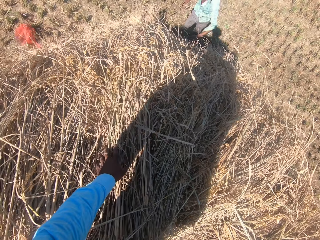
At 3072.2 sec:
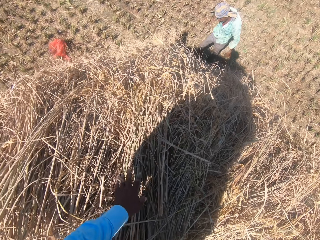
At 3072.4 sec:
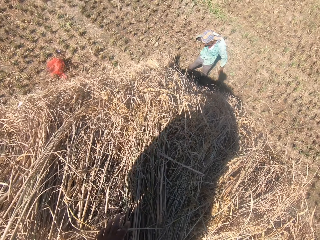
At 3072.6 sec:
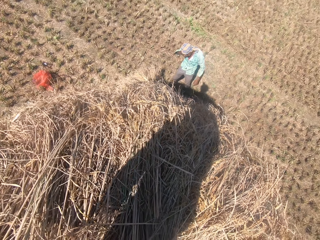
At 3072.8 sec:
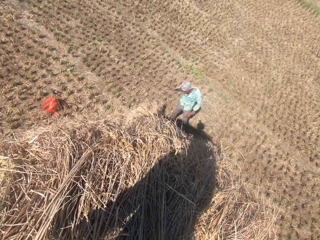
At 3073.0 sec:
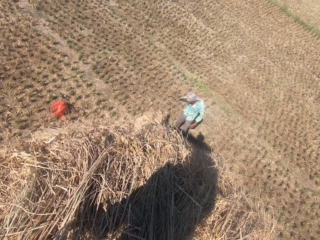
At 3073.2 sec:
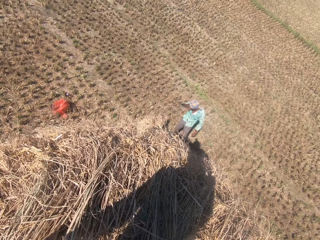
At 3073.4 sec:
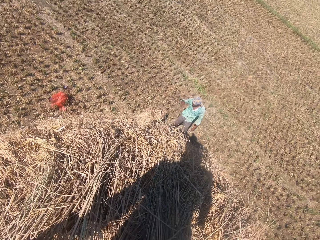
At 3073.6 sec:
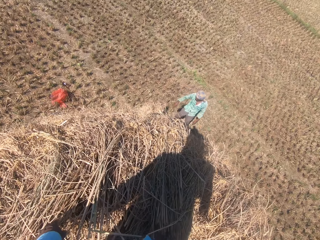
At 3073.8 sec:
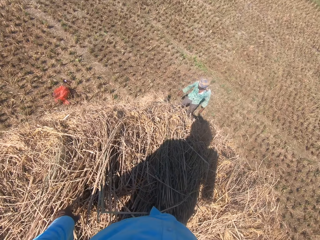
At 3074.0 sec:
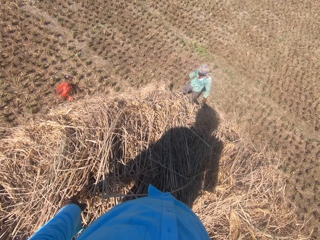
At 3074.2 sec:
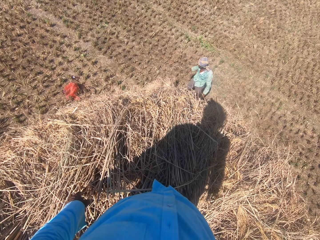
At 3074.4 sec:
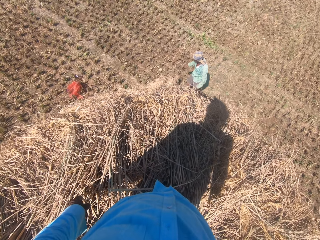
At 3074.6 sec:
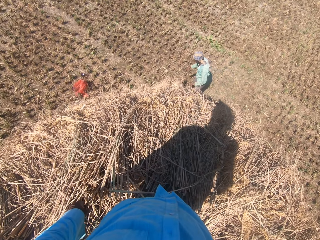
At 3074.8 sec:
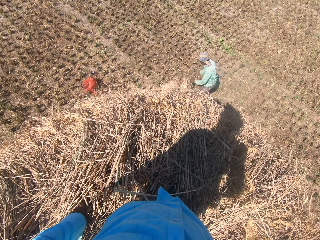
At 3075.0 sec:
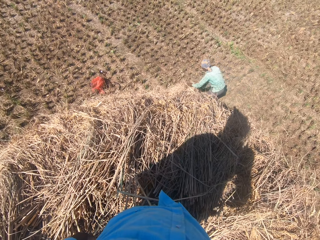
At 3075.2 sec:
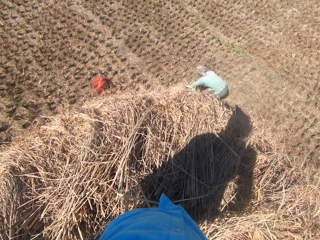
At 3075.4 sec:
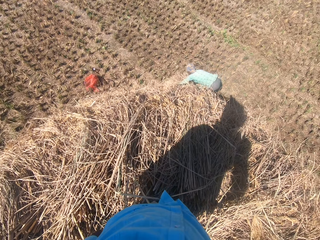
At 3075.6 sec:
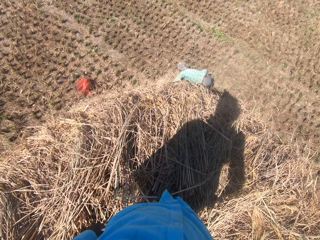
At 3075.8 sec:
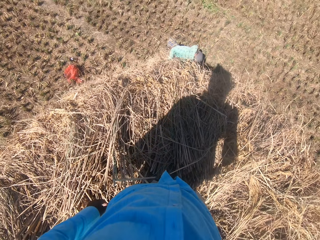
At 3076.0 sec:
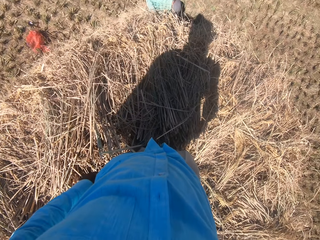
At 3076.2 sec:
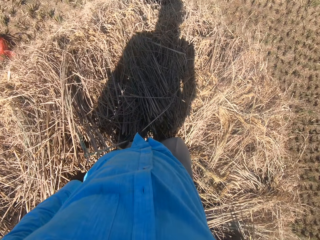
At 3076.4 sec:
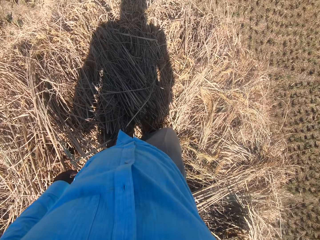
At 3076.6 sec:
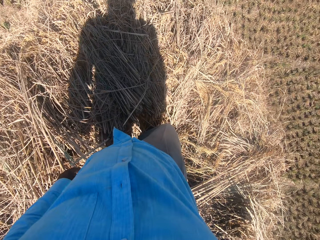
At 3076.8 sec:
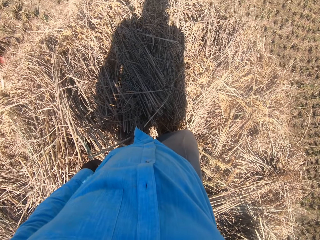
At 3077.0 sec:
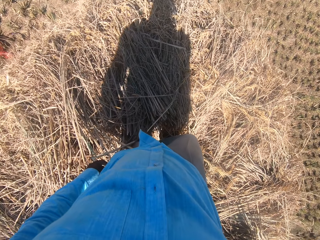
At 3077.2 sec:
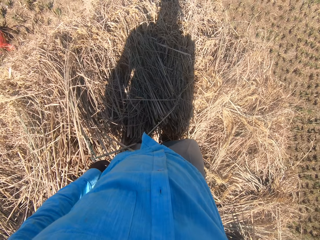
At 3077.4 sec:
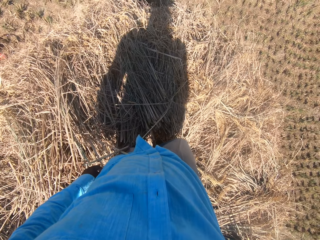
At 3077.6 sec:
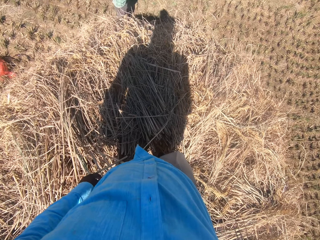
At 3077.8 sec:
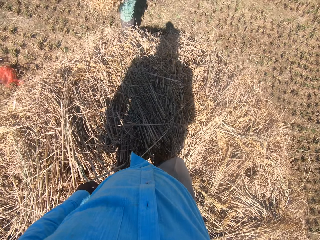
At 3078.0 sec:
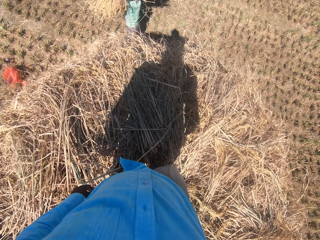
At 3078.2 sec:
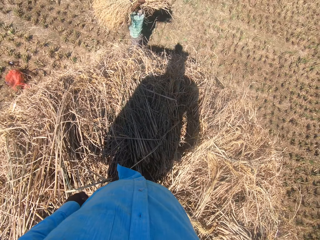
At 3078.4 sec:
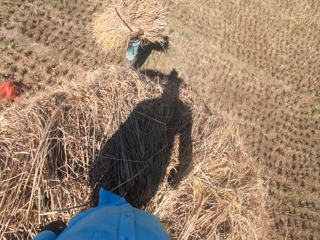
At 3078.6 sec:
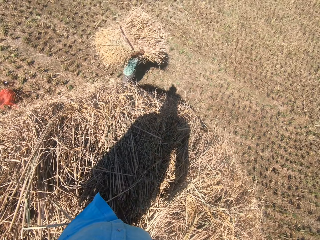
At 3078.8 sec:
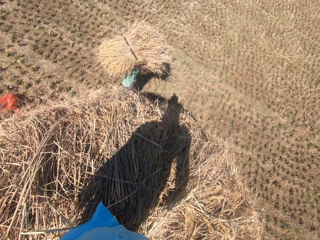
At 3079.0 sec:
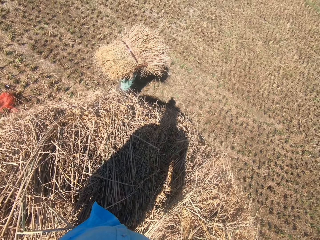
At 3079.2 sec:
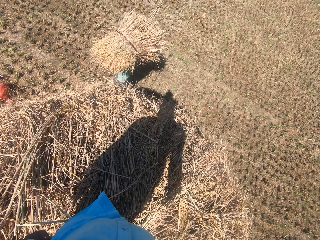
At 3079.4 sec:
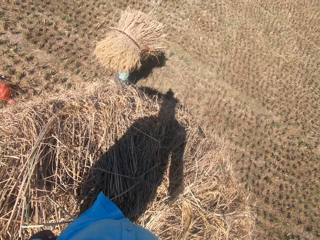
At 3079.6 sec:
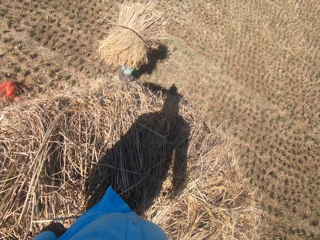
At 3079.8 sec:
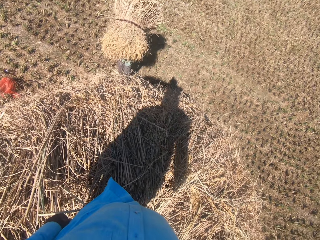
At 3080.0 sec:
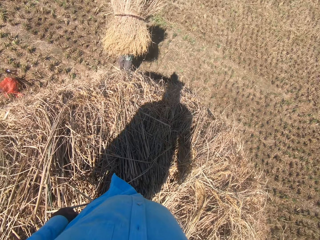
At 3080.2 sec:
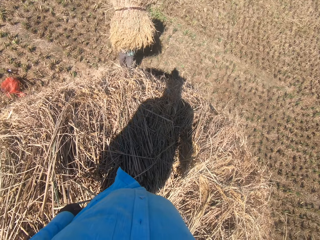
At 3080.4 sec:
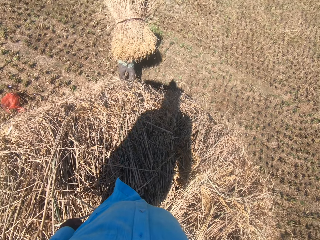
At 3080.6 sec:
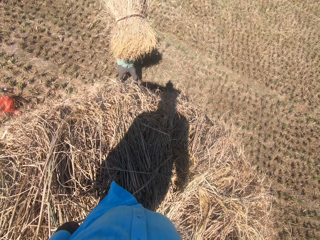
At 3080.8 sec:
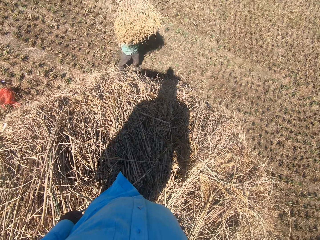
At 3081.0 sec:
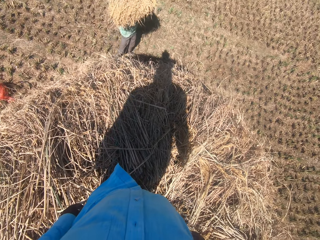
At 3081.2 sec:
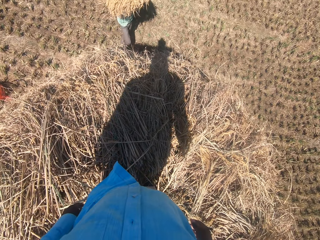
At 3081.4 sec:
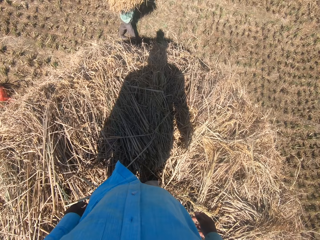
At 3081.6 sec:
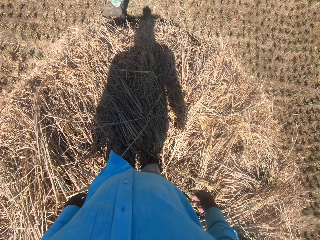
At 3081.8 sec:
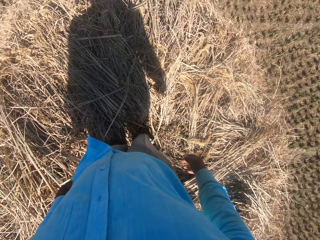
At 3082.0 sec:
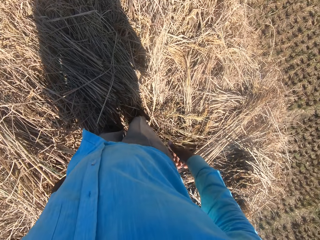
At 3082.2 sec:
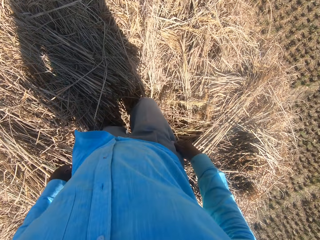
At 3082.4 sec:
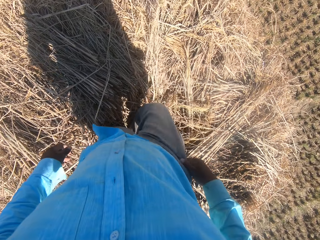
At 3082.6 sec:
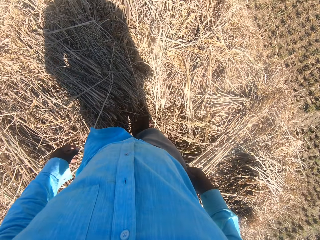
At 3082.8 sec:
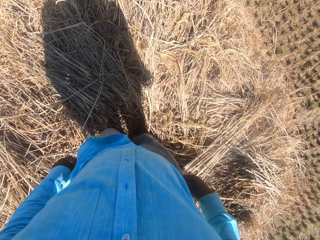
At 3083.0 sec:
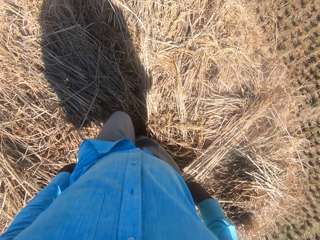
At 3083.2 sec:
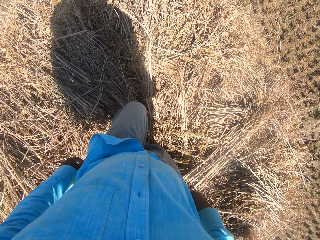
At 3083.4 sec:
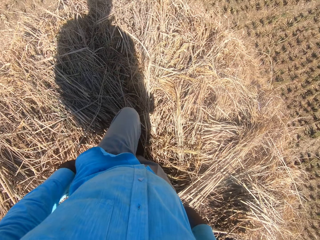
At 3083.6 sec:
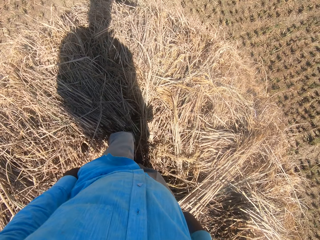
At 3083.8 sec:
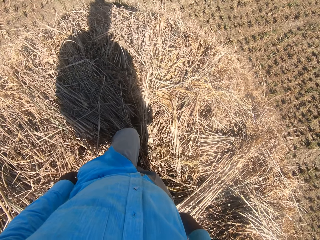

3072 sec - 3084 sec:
The man drops the dry grass, picks the stack of dried grass straws from the ground and holds the stack of dried grass straws in his hands. Another man walks around the heap of dried grass straws.

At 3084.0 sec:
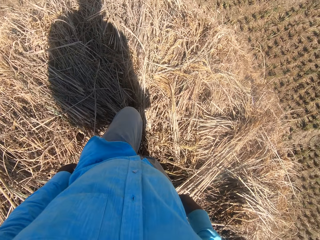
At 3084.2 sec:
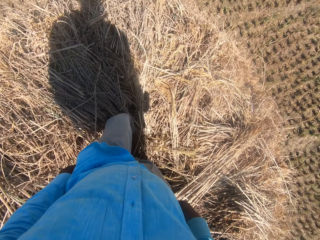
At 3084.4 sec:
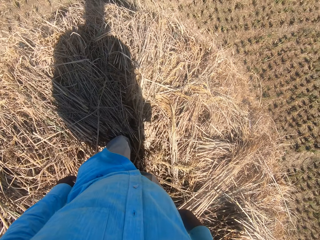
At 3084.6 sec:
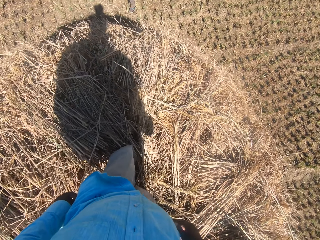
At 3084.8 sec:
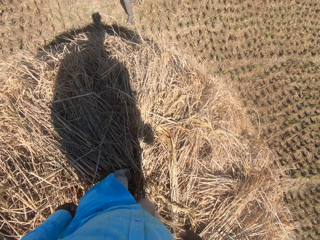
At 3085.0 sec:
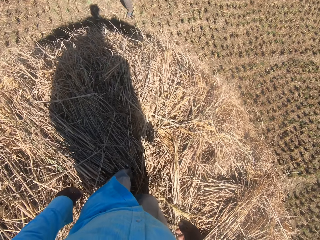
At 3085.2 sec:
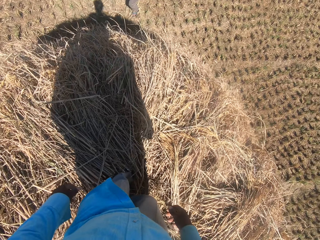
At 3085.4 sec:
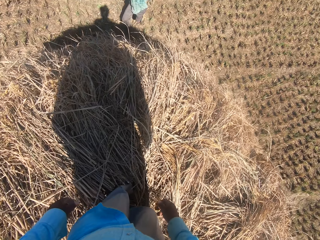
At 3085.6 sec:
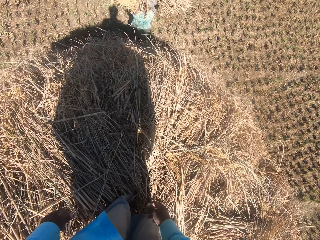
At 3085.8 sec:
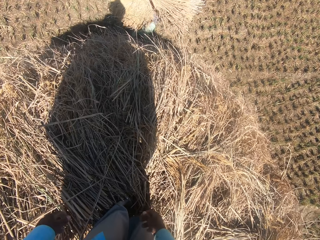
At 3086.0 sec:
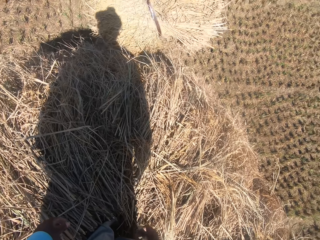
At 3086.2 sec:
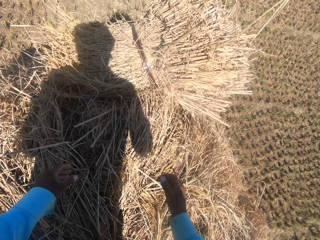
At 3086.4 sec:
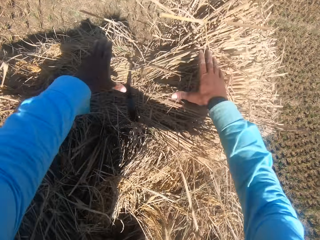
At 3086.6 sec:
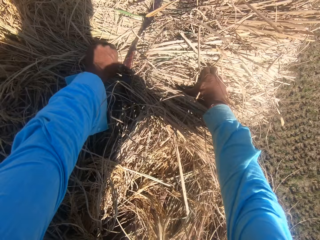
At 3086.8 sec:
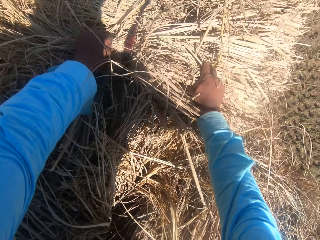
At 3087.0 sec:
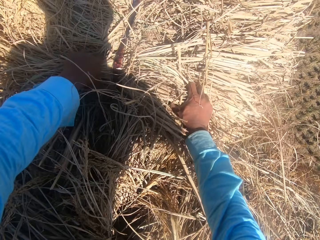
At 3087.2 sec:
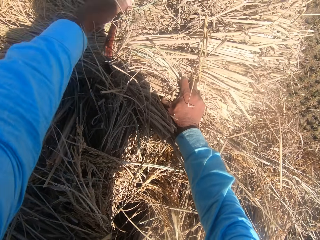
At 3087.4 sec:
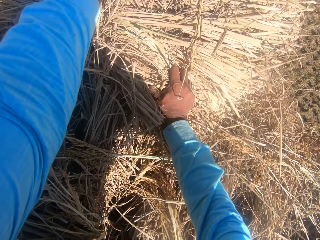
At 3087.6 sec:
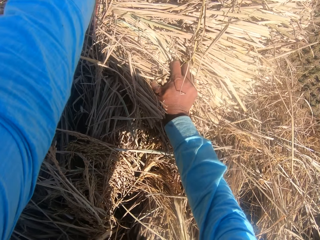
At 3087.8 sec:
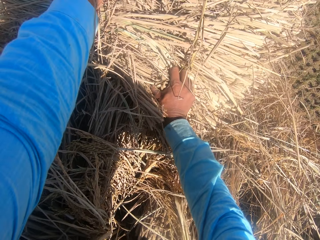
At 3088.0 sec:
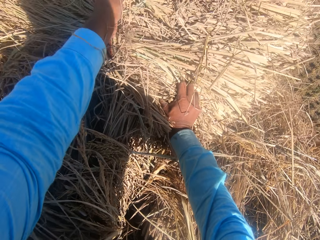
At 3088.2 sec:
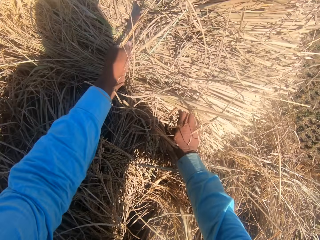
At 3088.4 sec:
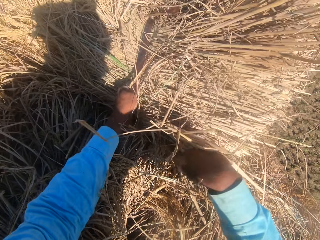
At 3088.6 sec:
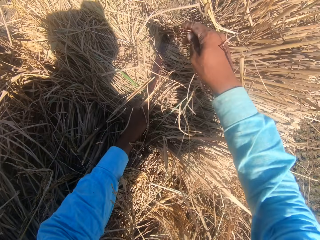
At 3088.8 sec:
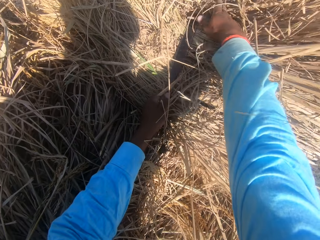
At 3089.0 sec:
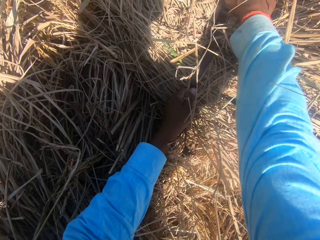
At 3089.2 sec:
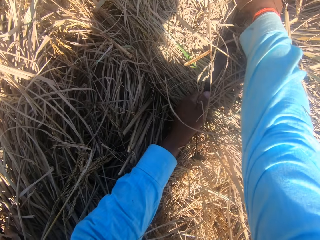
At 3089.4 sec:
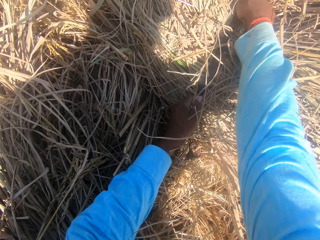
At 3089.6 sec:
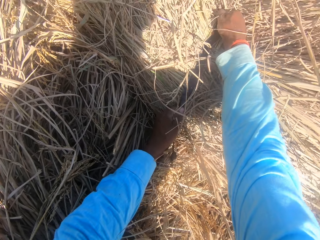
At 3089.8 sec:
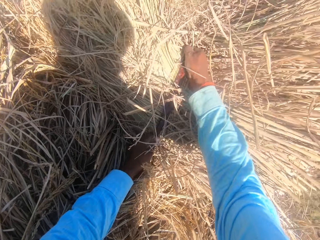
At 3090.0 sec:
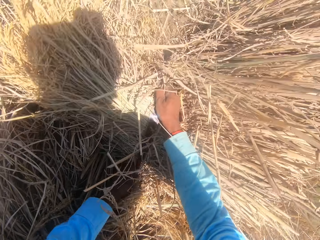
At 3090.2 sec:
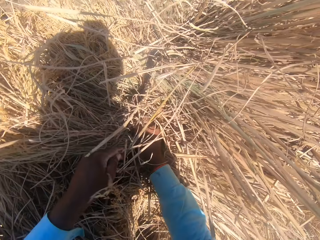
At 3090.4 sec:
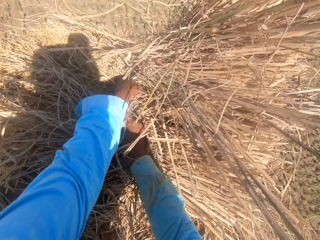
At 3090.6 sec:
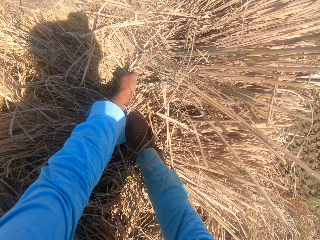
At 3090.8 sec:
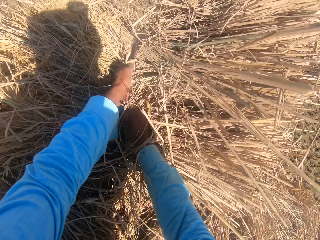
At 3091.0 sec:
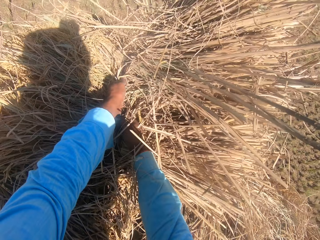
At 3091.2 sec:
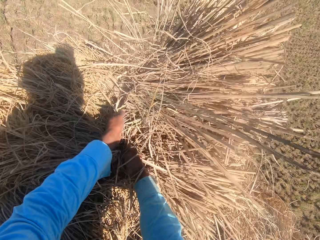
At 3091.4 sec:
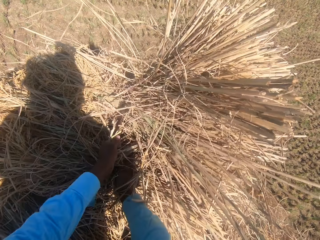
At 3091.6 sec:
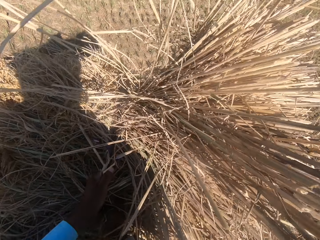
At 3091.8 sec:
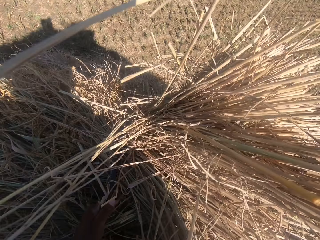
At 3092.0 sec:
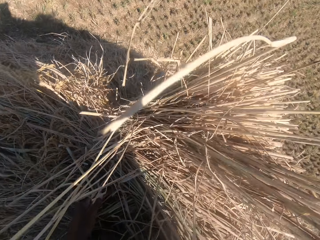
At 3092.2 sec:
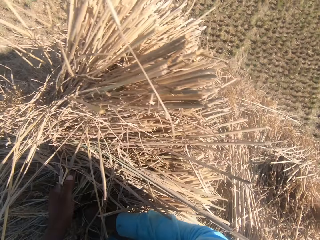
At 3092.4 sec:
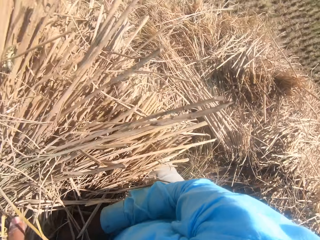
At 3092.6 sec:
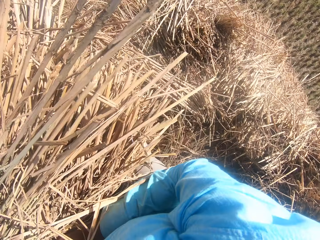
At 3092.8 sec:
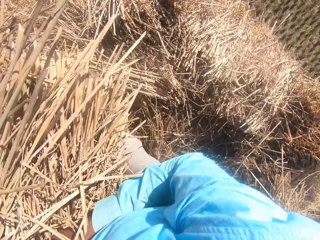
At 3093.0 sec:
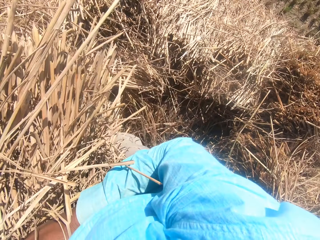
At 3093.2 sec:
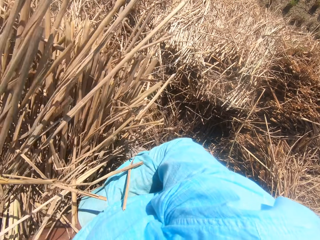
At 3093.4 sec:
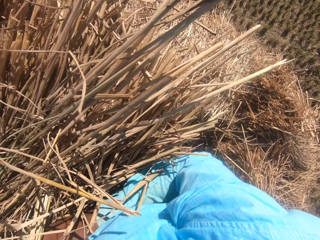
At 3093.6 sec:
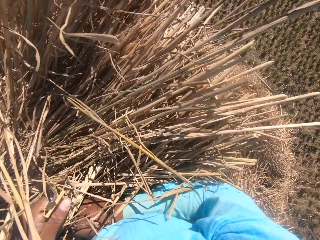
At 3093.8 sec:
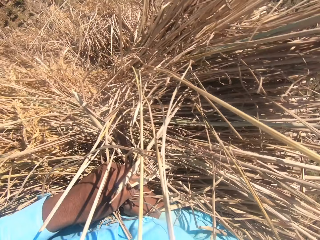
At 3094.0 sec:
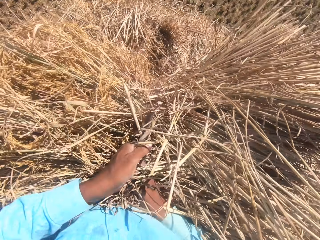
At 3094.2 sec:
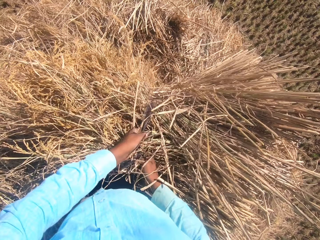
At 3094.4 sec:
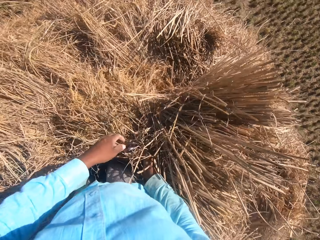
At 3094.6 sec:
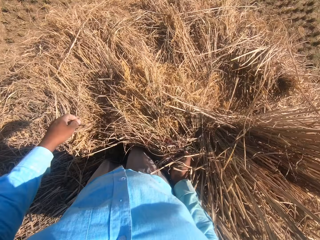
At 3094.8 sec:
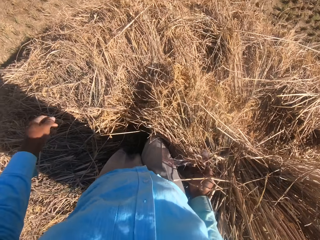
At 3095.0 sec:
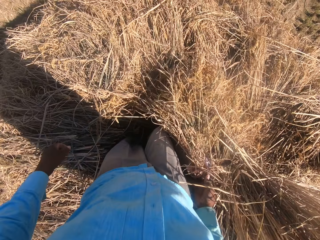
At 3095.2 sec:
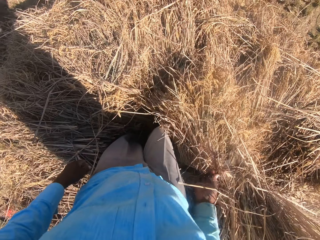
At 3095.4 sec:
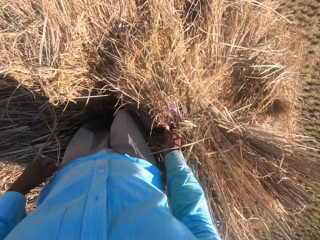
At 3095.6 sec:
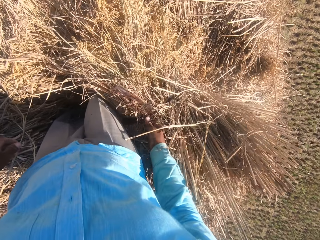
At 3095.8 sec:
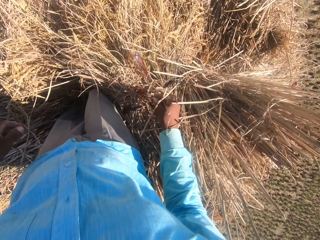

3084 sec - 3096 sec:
The first man throws the stack of dried grass straws towards the camera wearer. The camera wearer collects the stack from the man. They set the stack of dried grass straws on the heap. They pick the dry grass. They place the dry grass on the heap. They untie the rope on the stack of dried grass straws.
